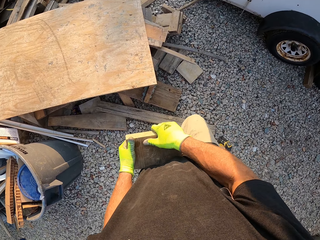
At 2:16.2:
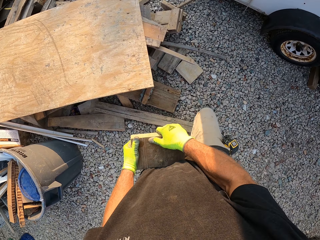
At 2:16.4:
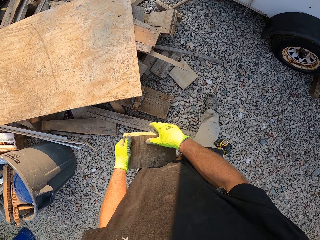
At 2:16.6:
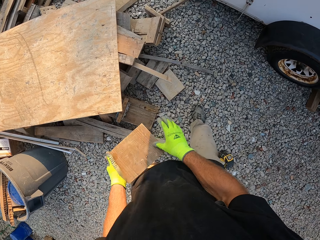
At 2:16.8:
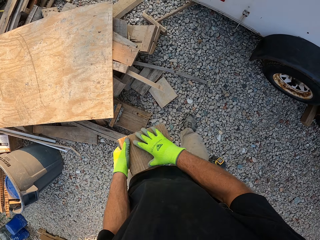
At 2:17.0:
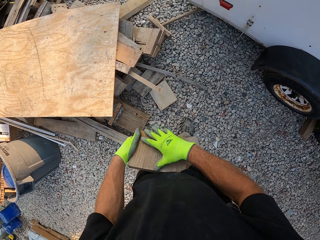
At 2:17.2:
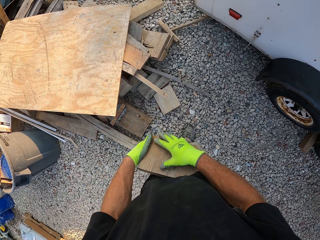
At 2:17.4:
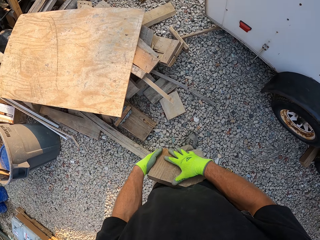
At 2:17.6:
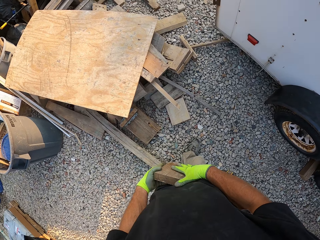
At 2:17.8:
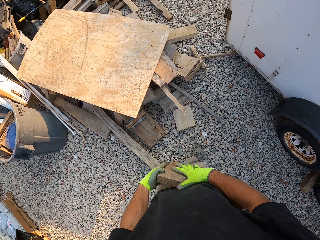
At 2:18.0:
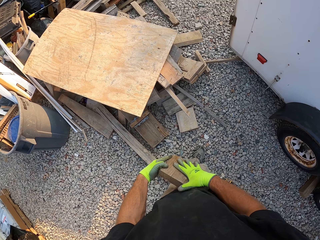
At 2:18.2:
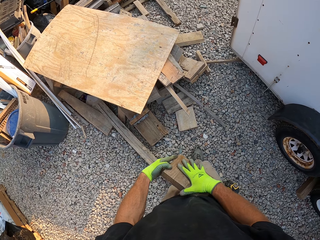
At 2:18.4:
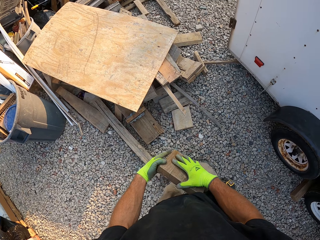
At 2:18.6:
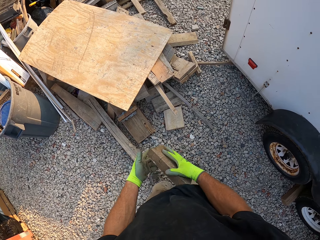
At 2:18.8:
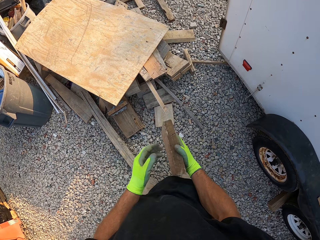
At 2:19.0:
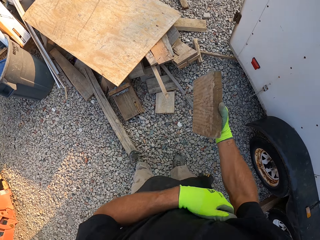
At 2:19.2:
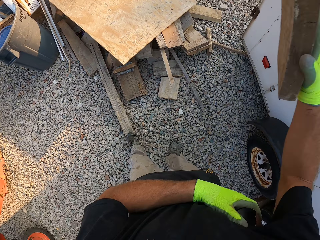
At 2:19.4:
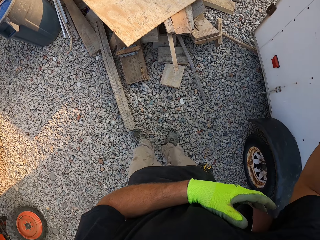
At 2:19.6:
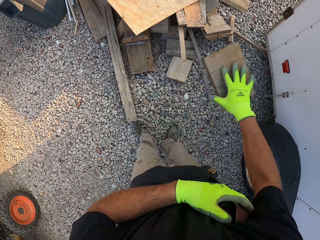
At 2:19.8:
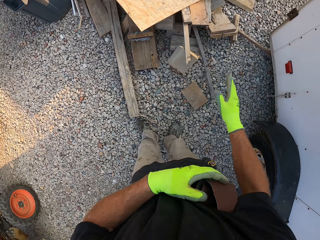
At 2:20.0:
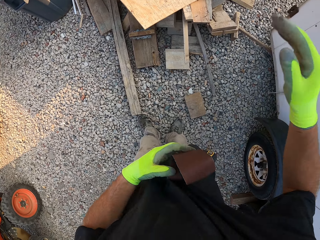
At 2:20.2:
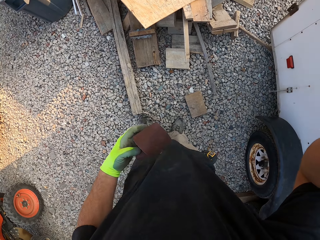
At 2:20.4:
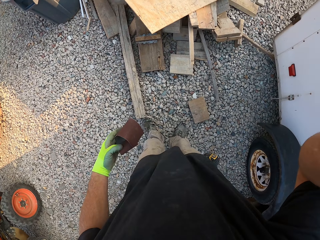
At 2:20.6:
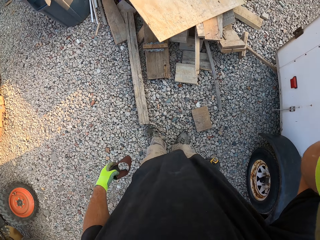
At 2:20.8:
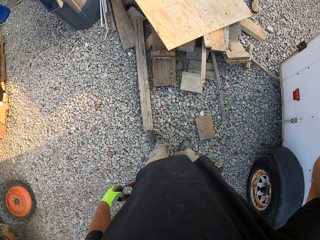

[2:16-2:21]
The camera wearer throws the piece of wood on the ground.
